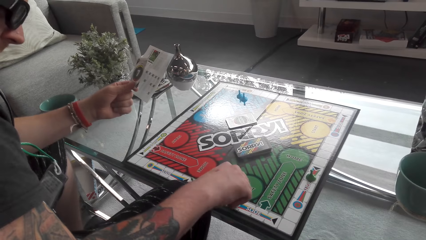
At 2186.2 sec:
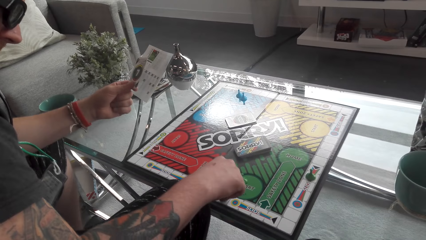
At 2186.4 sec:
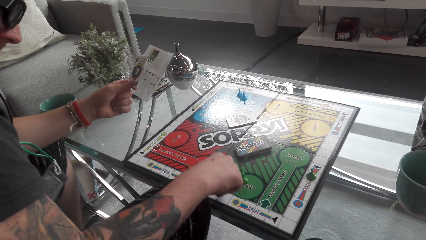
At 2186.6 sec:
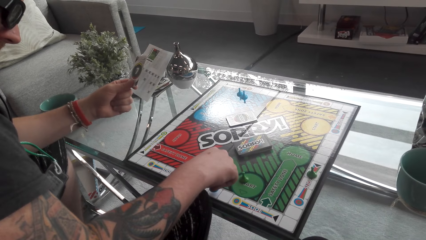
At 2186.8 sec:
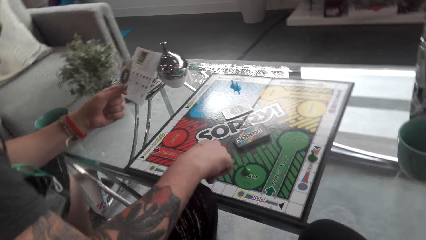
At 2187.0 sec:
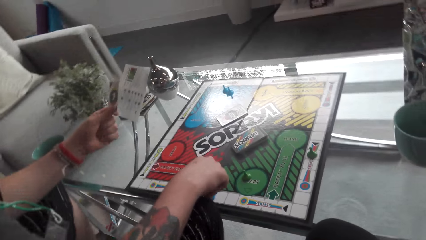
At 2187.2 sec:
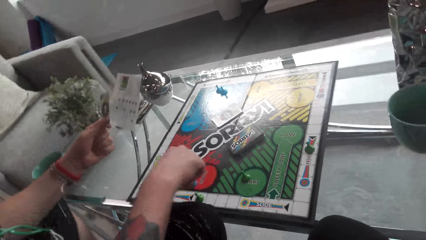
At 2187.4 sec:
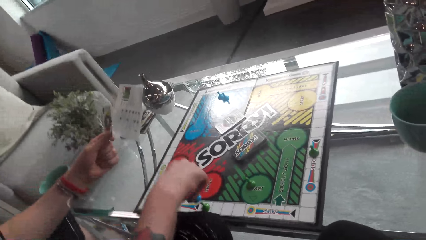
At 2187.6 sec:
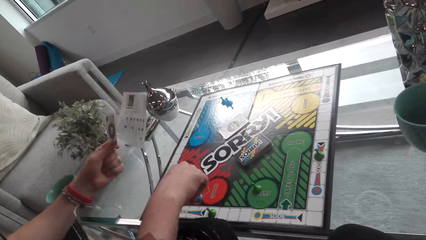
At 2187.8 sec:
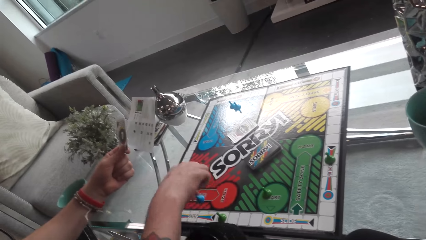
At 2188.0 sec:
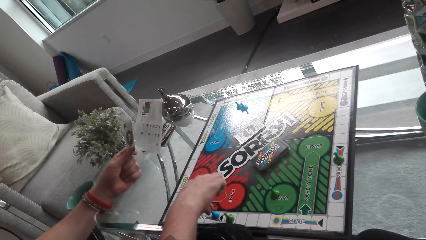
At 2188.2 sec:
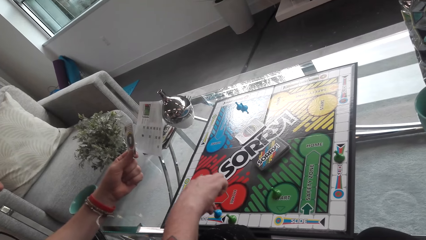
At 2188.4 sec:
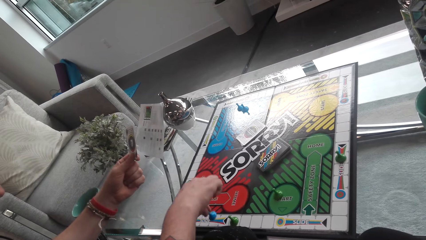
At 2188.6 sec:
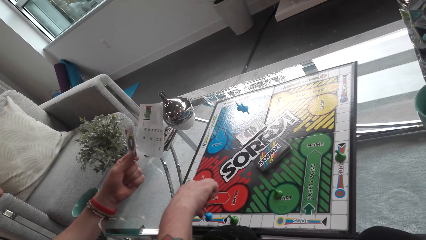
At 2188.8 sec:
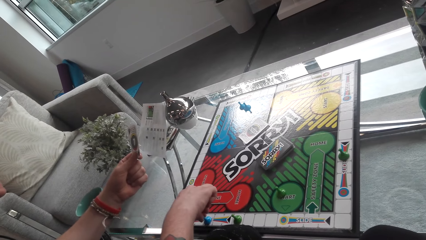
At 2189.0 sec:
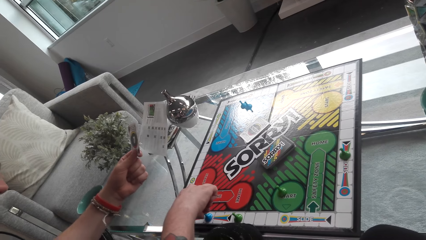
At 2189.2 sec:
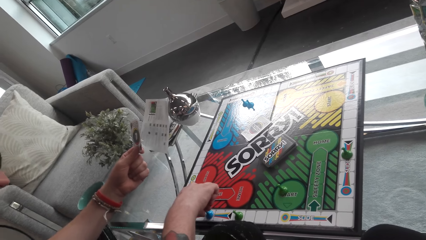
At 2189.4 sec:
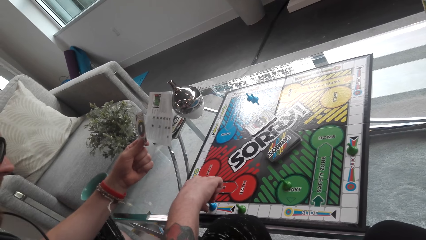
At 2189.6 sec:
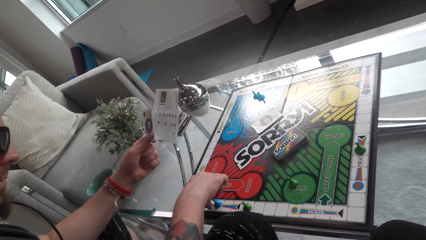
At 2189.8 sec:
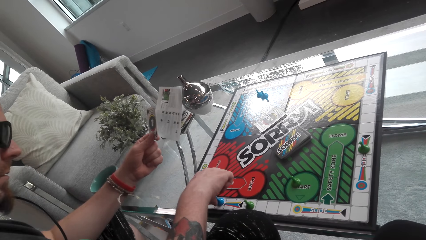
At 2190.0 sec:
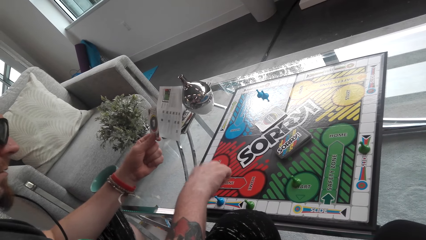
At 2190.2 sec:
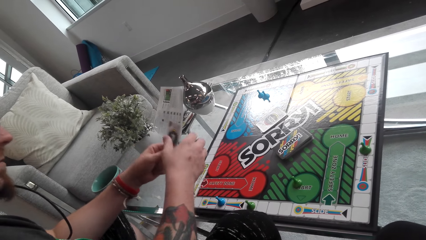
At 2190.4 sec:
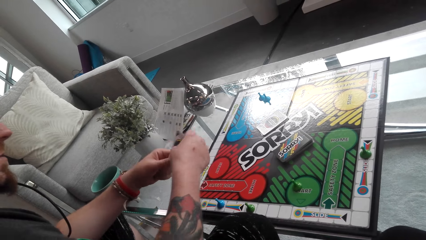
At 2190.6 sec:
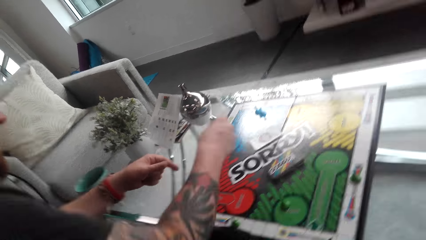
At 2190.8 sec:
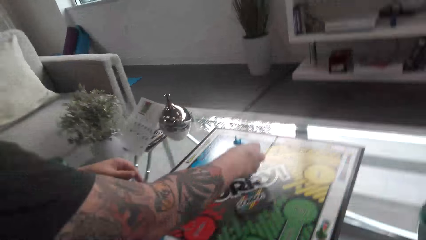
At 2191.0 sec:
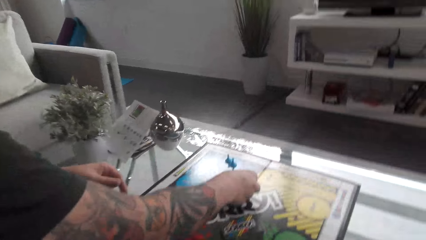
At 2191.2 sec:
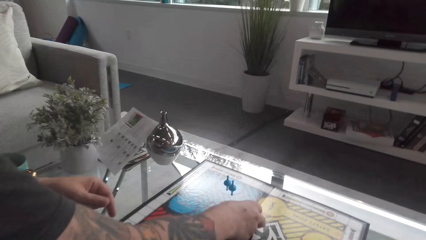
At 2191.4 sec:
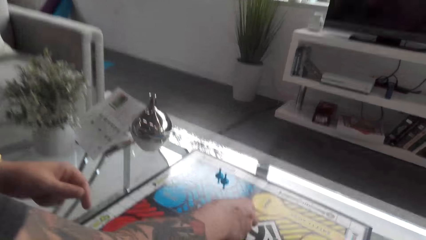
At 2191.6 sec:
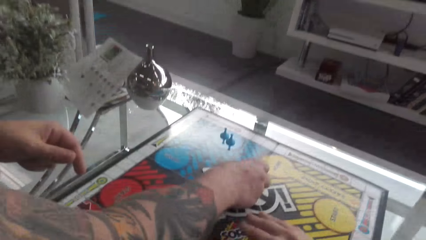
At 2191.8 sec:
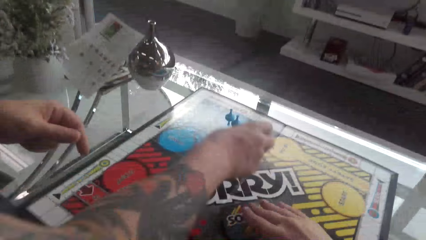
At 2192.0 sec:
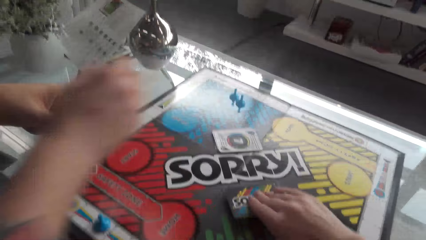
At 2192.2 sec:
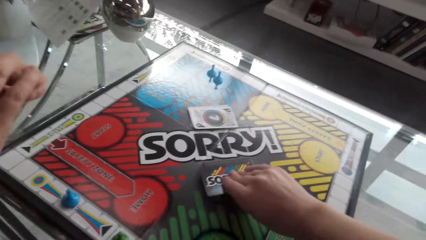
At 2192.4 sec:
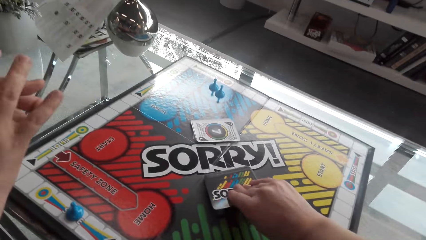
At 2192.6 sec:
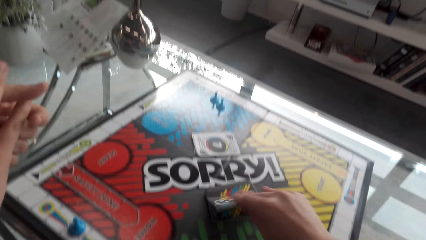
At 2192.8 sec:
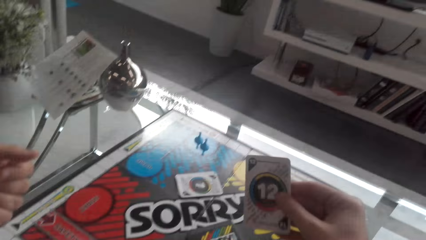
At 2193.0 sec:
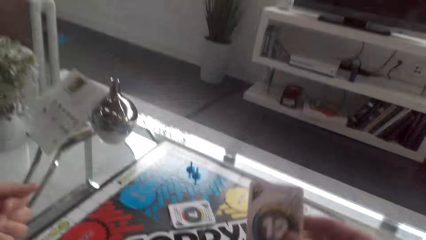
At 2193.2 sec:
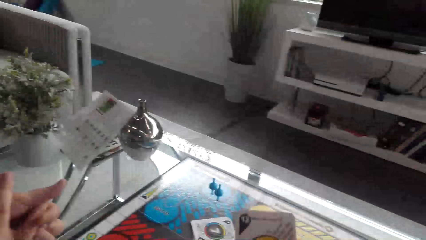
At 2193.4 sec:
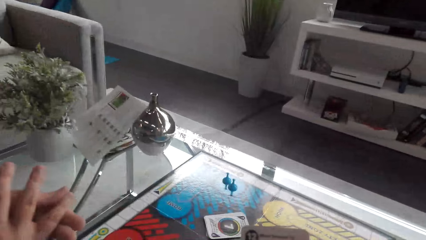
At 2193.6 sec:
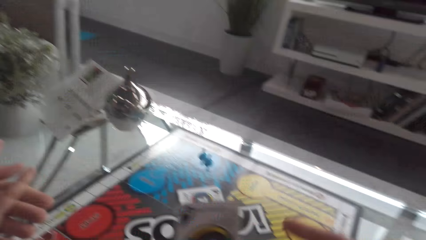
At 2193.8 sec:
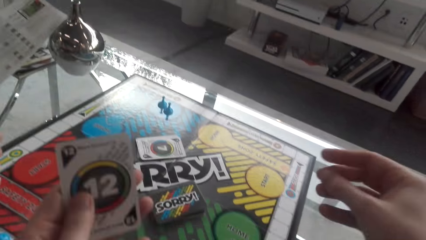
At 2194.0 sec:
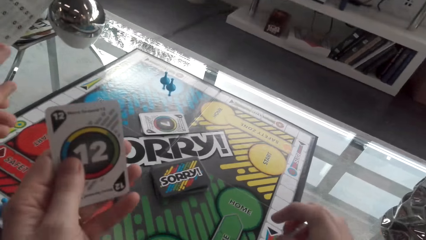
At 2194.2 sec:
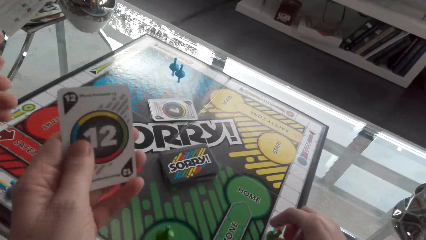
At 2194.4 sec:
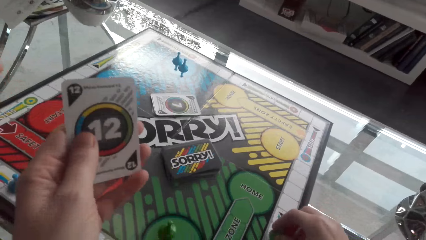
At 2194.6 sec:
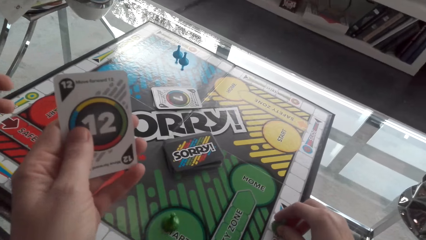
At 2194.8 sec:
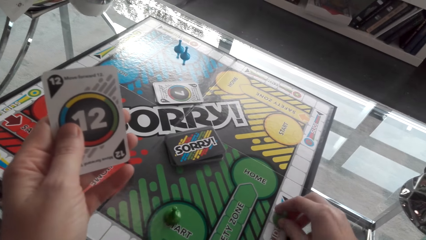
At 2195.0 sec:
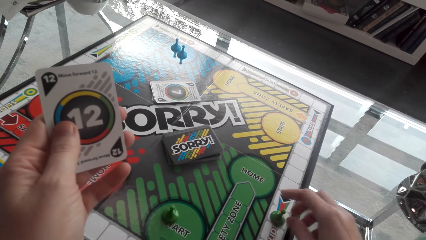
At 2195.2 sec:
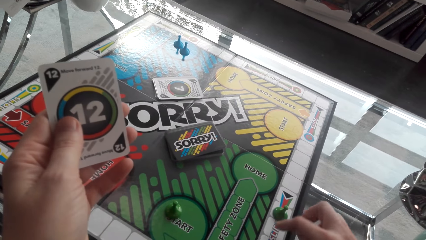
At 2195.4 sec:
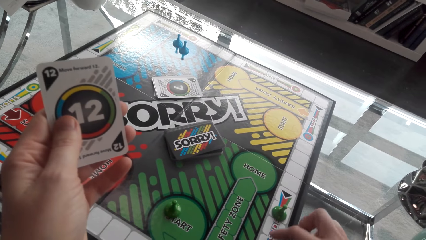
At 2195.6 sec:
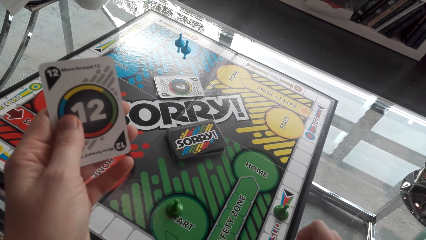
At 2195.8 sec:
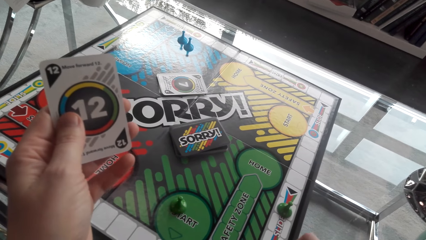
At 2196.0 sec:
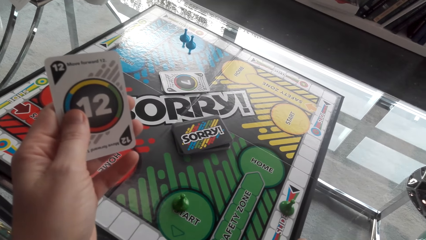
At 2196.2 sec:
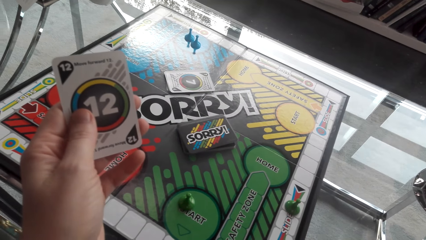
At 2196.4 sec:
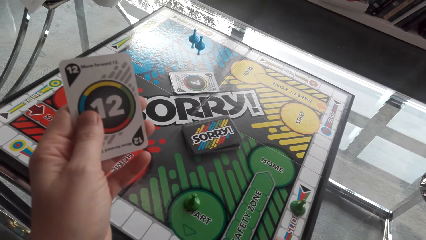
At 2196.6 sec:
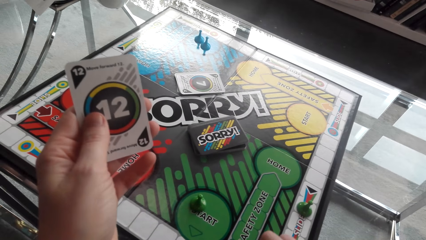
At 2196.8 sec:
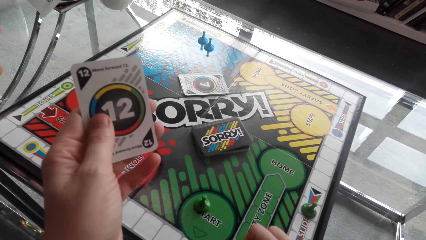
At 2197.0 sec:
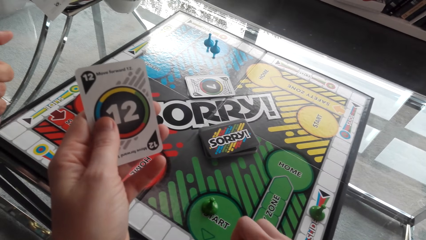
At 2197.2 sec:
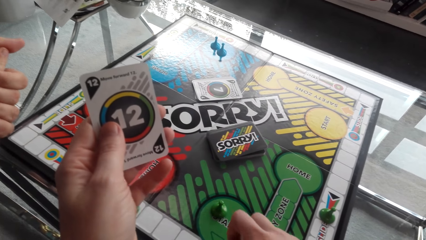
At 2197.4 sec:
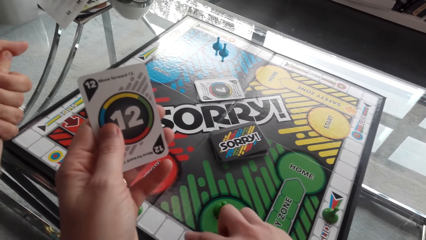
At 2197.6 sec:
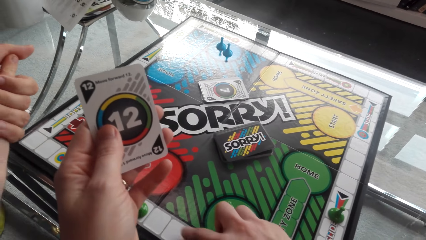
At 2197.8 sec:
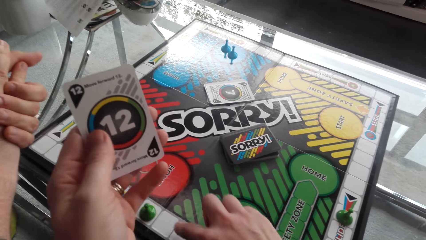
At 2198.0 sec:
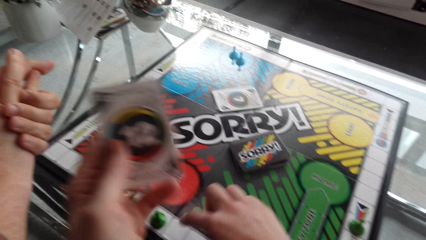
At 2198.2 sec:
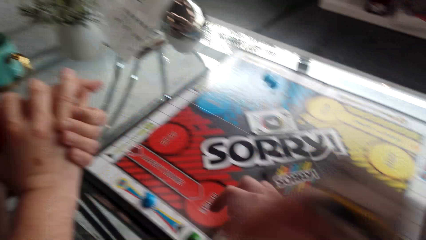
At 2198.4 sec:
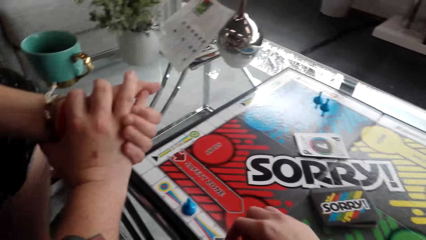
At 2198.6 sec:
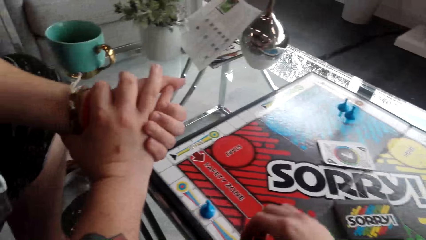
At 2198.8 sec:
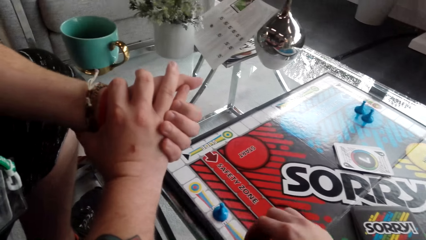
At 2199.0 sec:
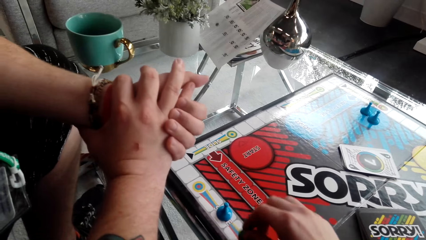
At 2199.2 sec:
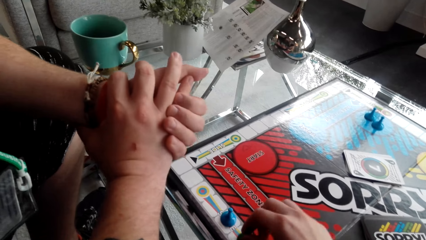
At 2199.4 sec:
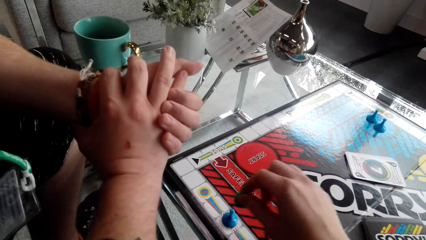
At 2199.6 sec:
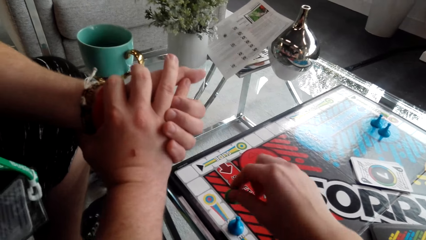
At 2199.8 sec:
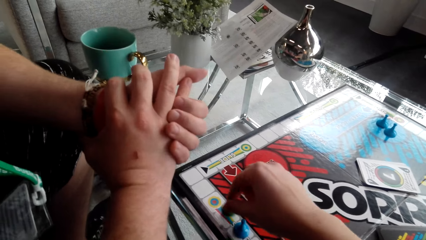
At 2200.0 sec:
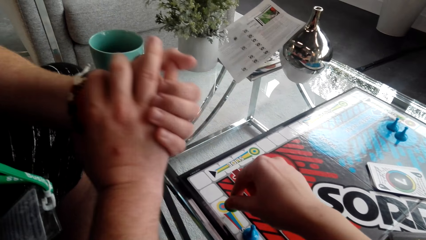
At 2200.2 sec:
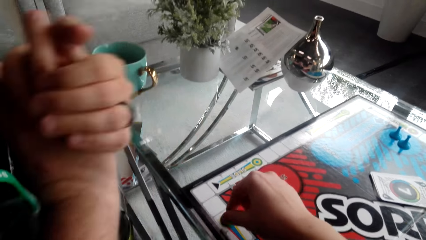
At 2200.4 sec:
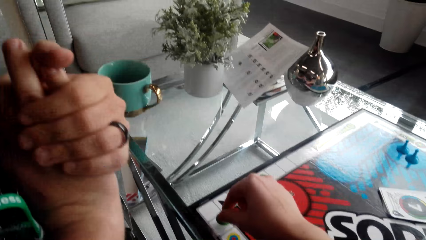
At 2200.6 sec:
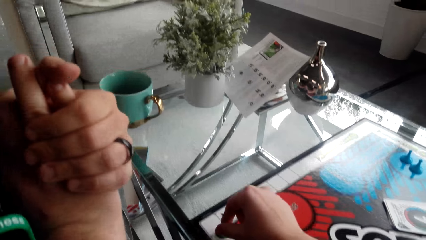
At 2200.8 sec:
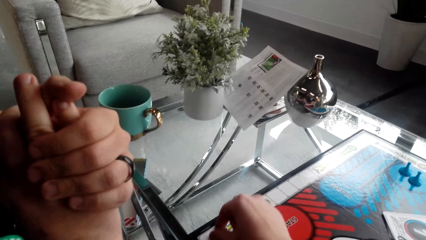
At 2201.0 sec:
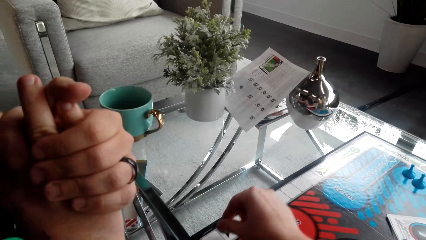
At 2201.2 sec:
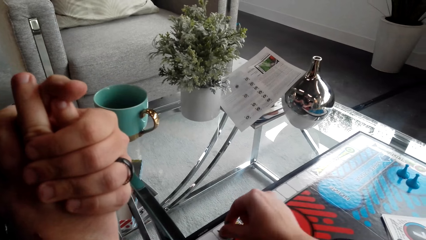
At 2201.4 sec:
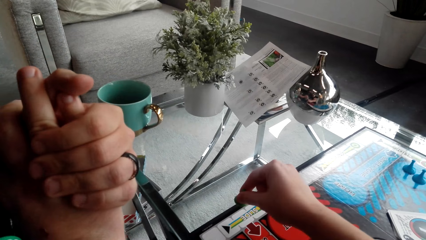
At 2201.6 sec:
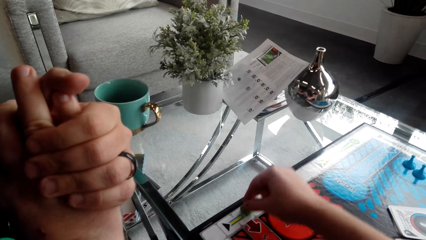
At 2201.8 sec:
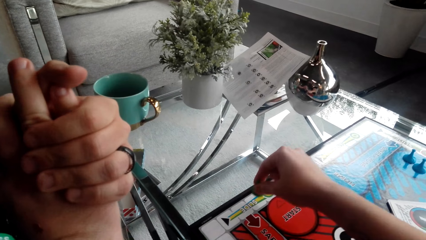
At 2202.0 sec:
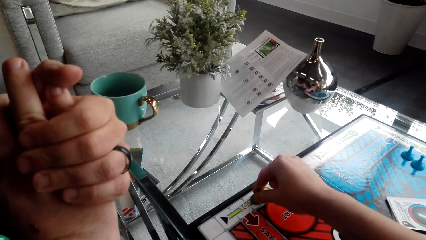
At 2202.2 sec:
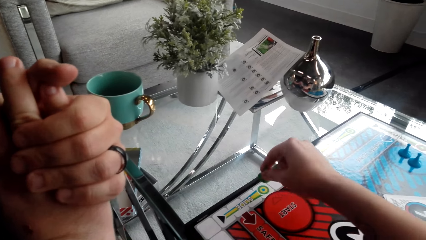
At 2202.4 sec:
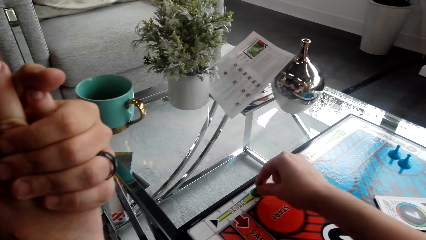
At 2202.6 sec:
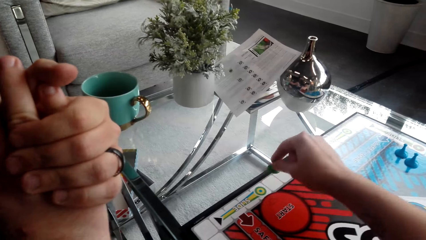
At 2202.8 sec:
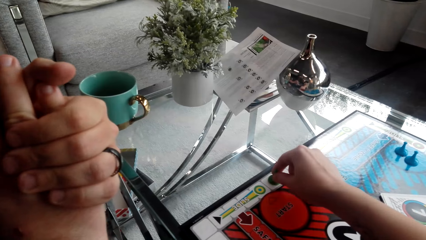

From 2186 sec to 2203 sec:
A man moves a token on the board. The camera wearer plays the game. The man puts the card on top of other cards. The camera wearer picks up the card from the table. They read the card, play the game, and move the token on the board.
